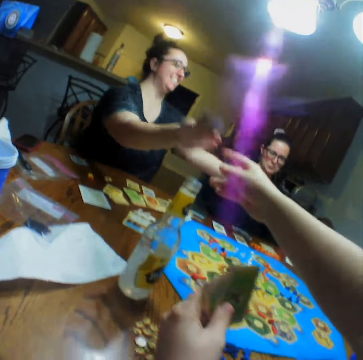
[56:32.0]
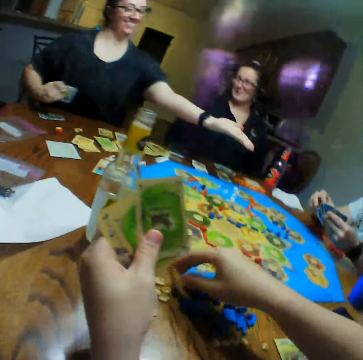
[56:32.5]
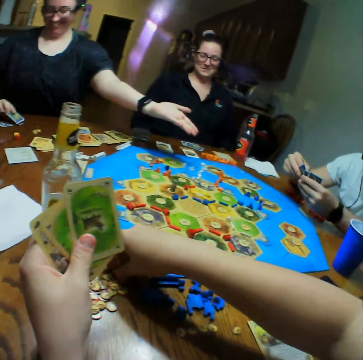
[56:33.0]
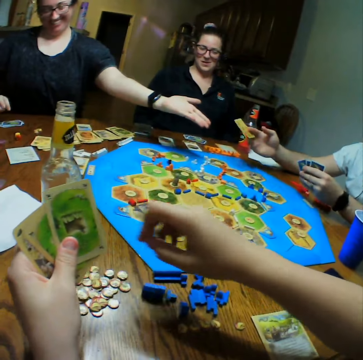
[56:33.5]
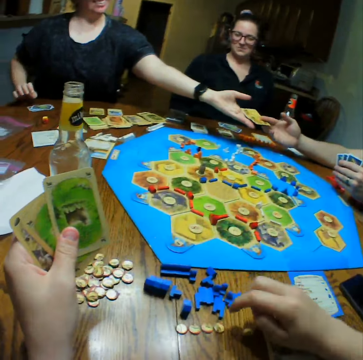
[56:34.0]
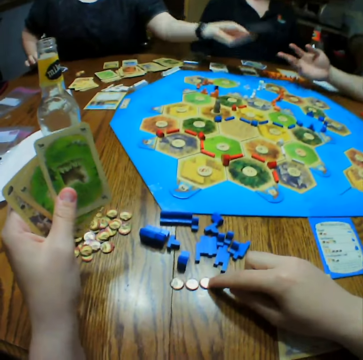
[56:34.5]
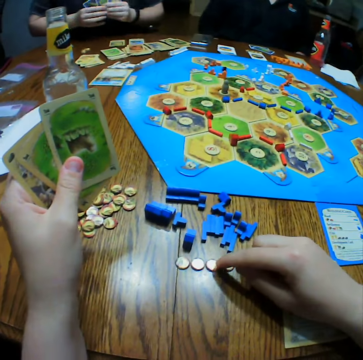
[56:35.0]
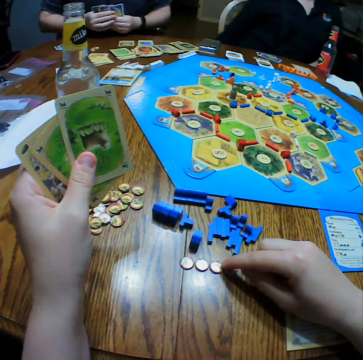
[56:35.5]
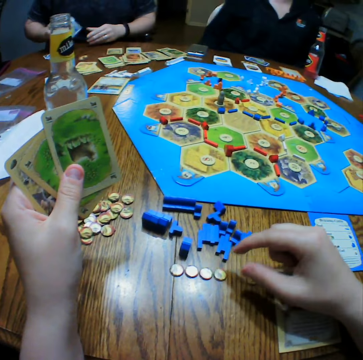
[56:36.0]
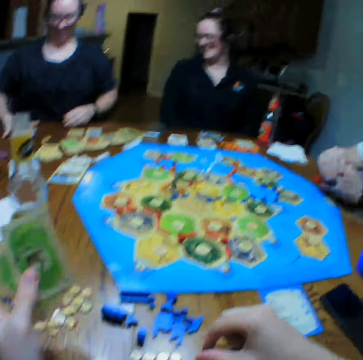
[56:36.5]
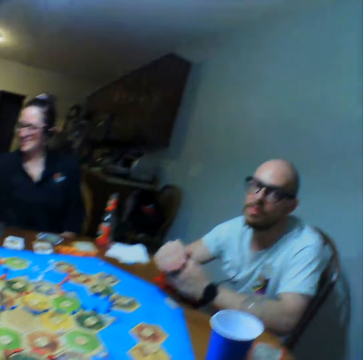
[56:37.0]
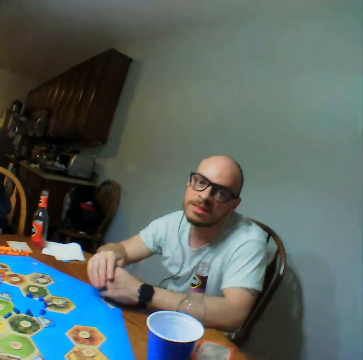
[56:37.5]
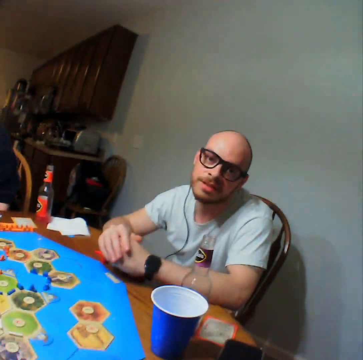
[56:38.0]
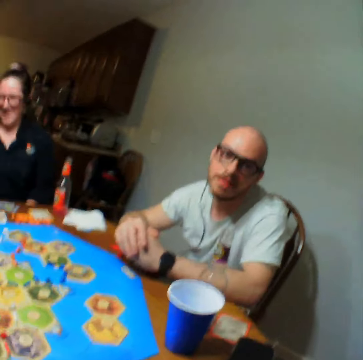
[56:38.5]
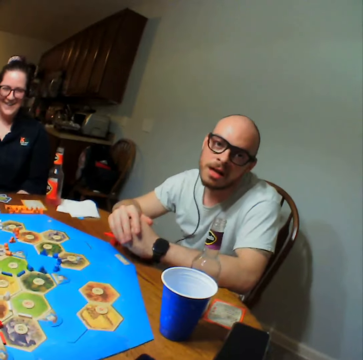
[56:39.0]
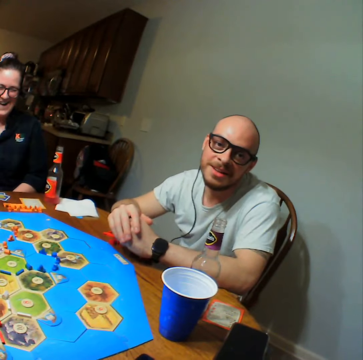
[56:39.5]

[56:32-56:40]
The camera wearer hands a woman a card. The woman picks up the card. A man hands the woman a card. The woman picks up the card. The camera wearer touches the coins.

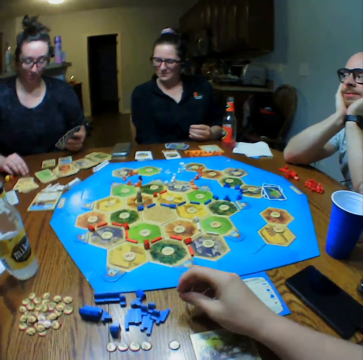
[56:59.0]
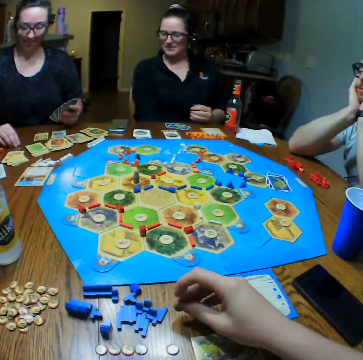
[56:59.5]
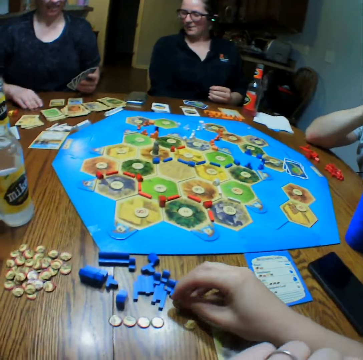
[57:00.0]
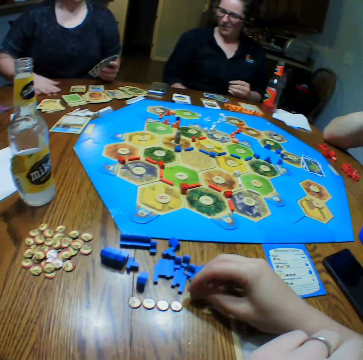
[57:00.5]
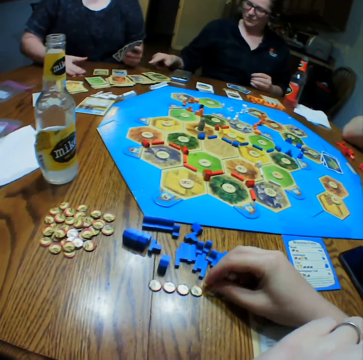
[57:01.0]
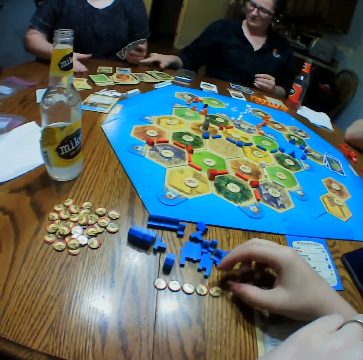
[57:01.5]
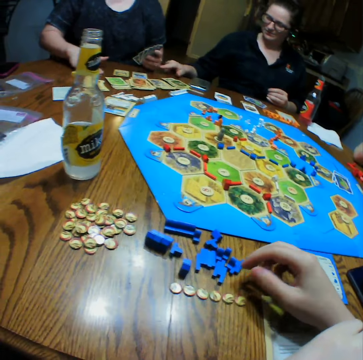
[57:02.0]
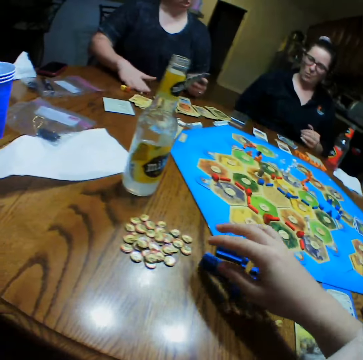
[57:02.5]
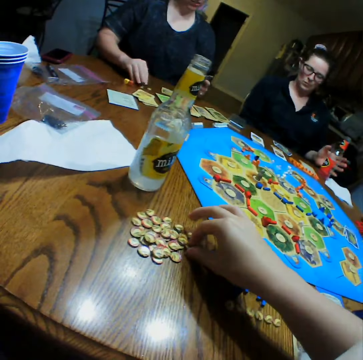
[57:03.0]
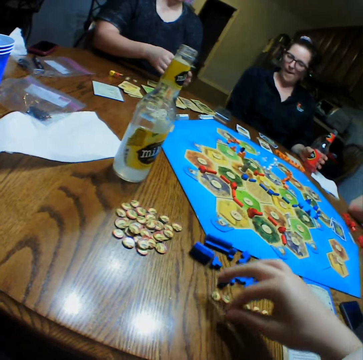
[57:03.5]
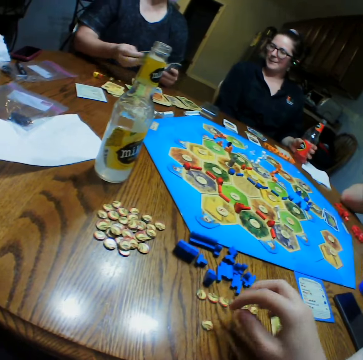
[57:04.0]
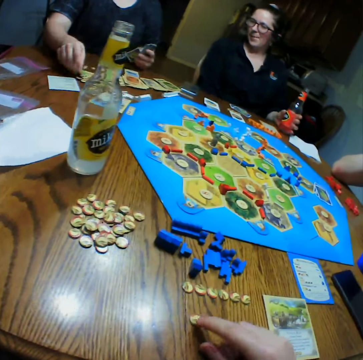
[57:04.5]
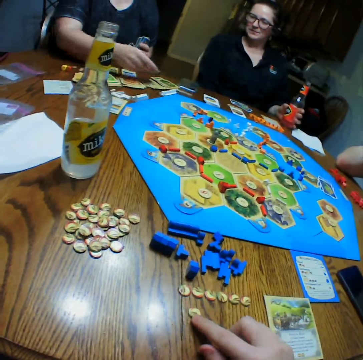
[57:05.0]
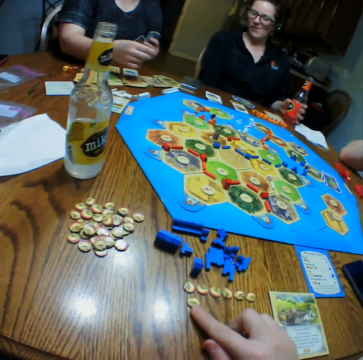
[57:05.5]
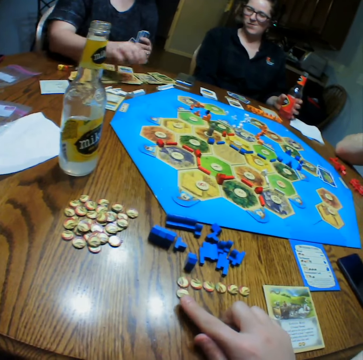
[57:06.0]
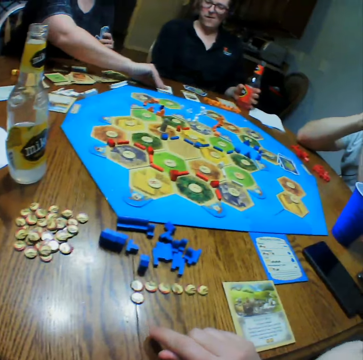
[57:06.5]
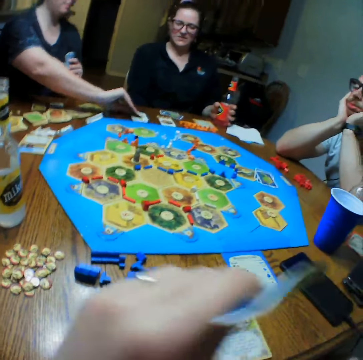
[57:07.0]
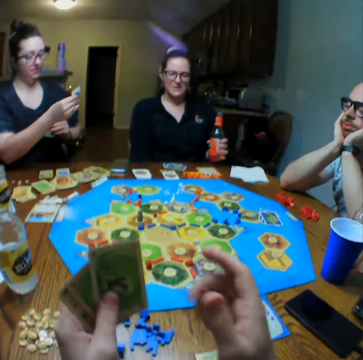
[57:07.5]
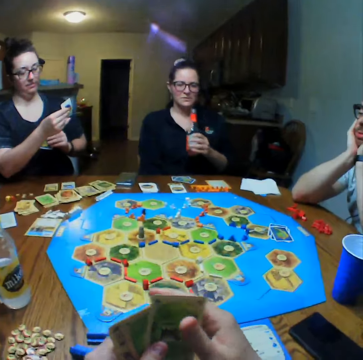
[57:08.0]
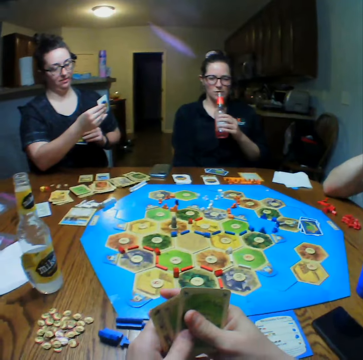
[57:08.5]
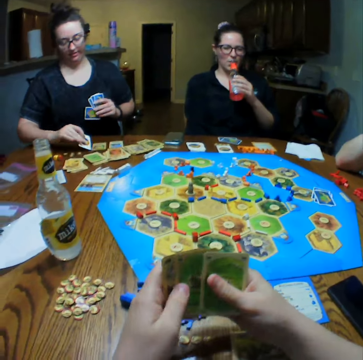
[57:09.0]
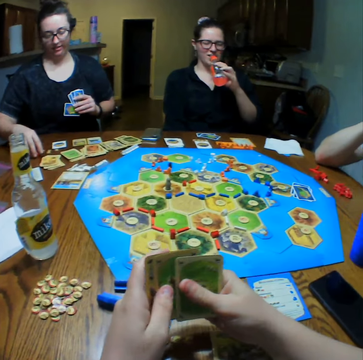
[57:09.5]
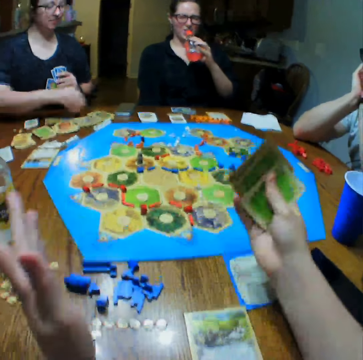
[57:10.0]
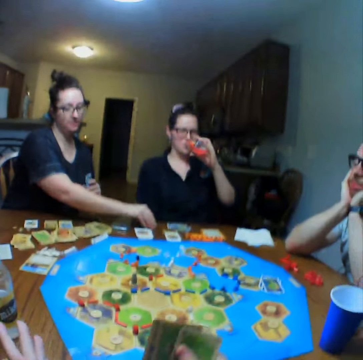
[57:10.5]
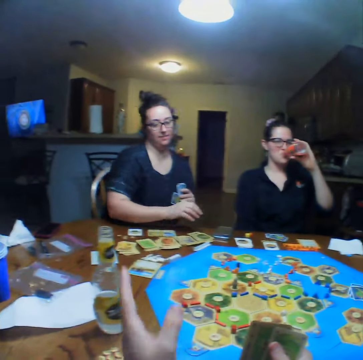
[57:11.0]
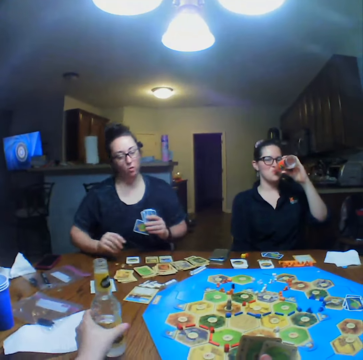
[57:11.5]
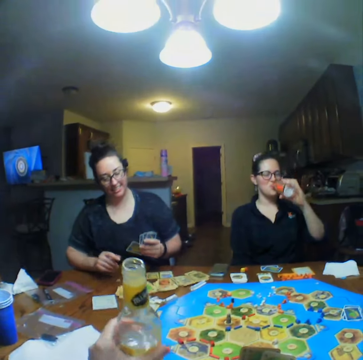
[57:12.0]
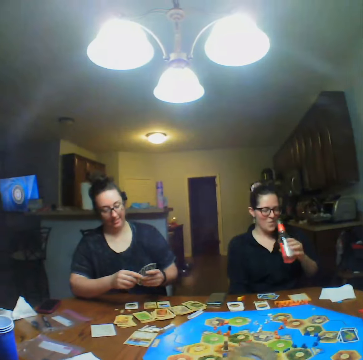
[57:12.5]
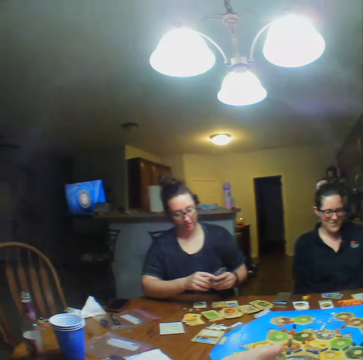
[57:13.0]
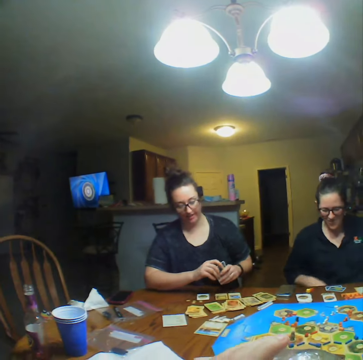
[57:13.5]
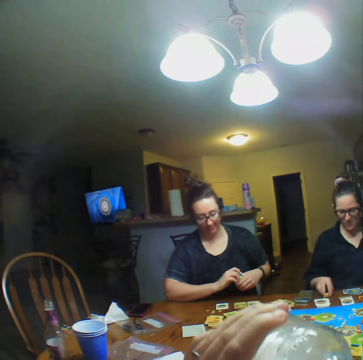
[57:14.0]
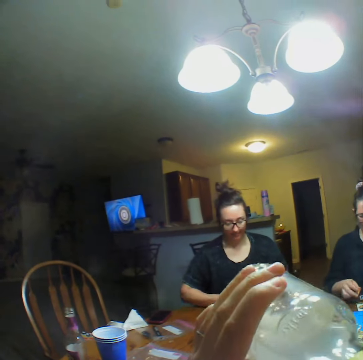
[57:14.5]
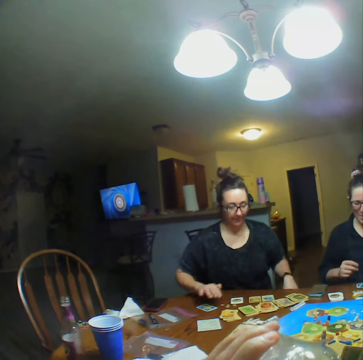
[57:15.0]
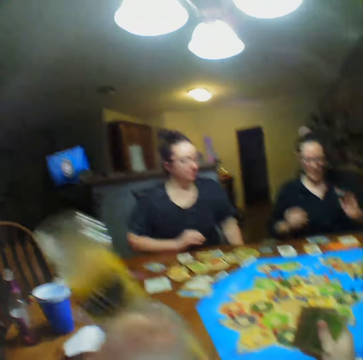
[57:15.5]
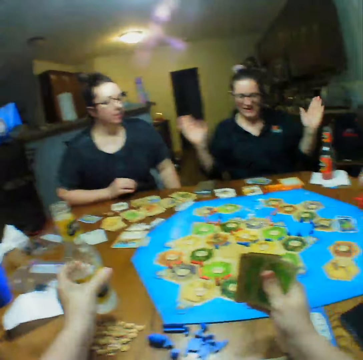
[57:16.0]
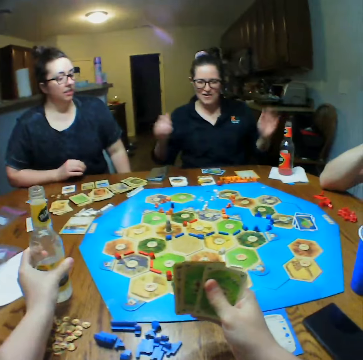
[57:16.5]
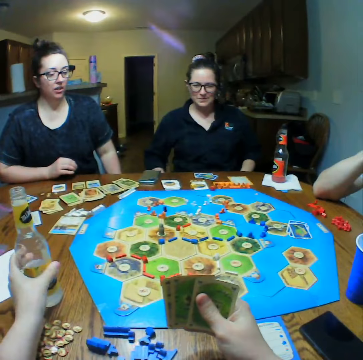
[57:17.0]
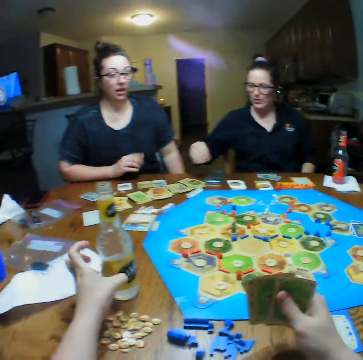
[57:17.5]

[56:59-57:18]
The camera wearer puts a coin on the table. They arrange the chips on the table. A lady picks up a bottle. Another lady plays the cards and arranges the cards on the table. The first lady drinks juice. The camera wearer picks up a bottle of lemonade from the table. They drink the lemonade from the bottle. The first lady picks up dice and drops the dice. The other lady puts the cards on the table. The camera wearer places the bottle of lemonade on the table.

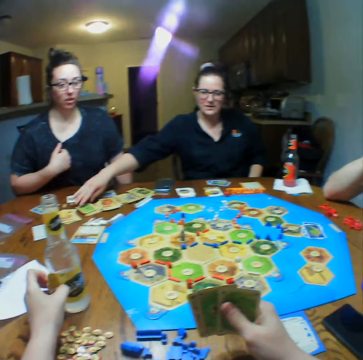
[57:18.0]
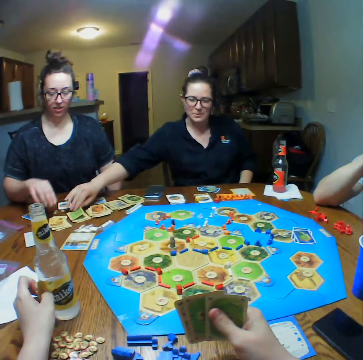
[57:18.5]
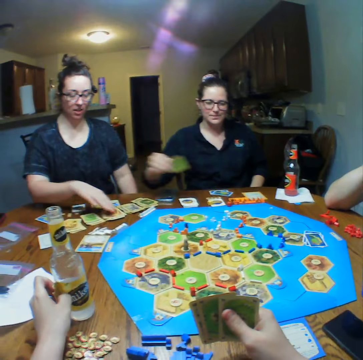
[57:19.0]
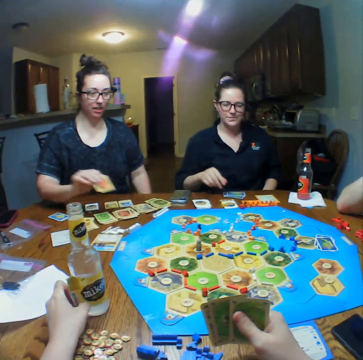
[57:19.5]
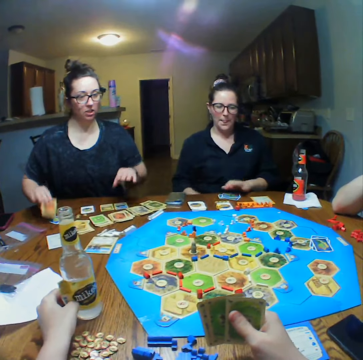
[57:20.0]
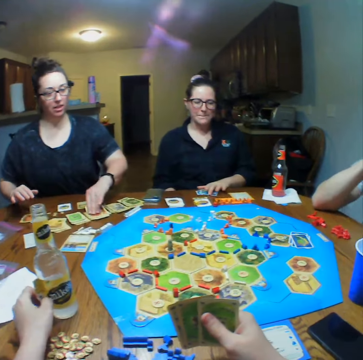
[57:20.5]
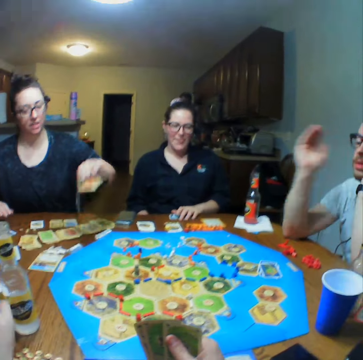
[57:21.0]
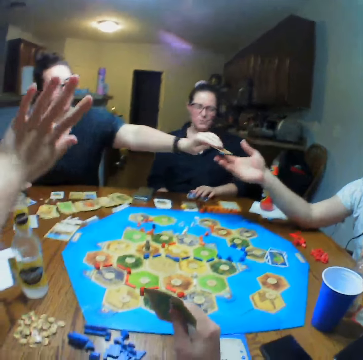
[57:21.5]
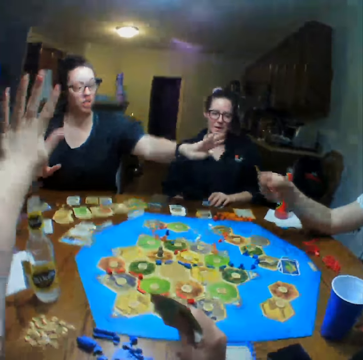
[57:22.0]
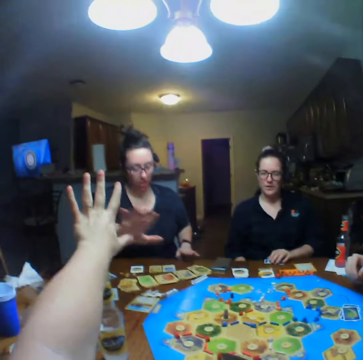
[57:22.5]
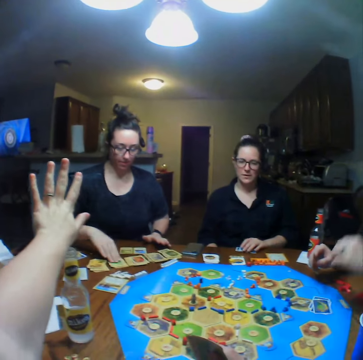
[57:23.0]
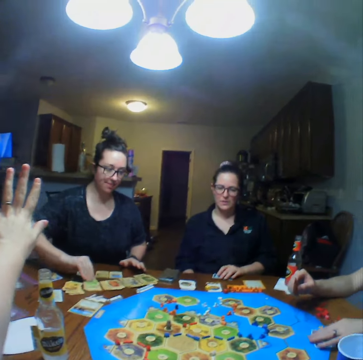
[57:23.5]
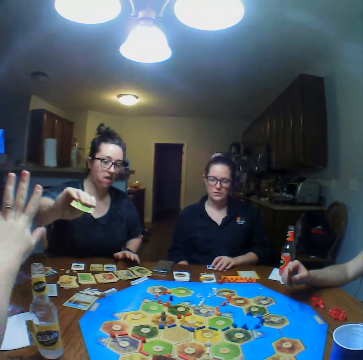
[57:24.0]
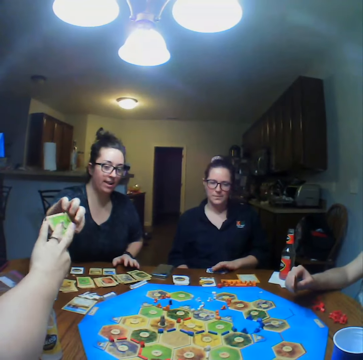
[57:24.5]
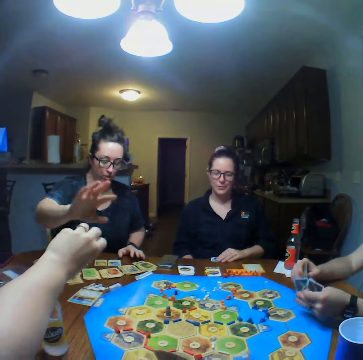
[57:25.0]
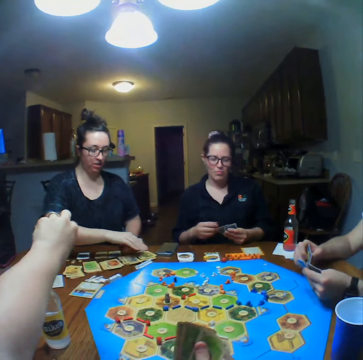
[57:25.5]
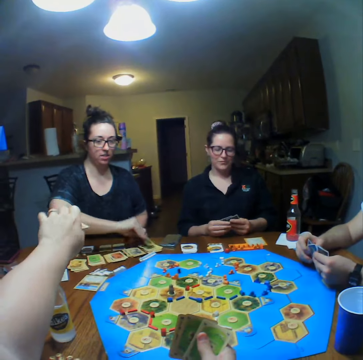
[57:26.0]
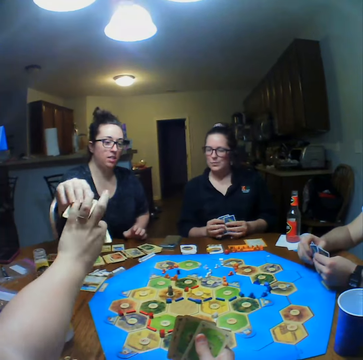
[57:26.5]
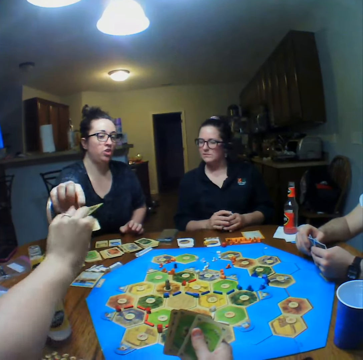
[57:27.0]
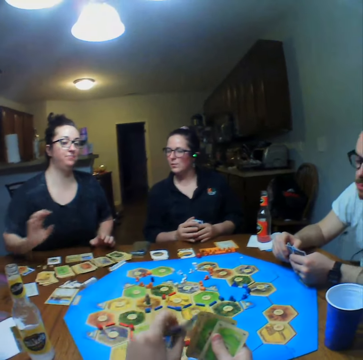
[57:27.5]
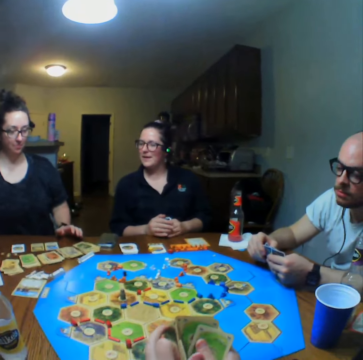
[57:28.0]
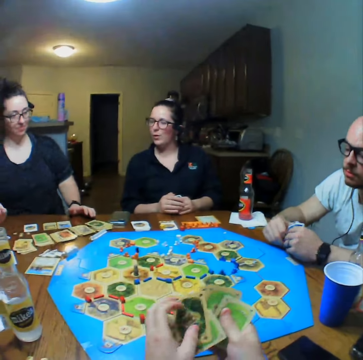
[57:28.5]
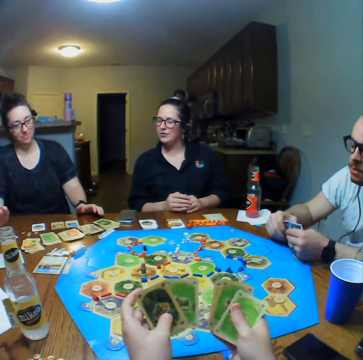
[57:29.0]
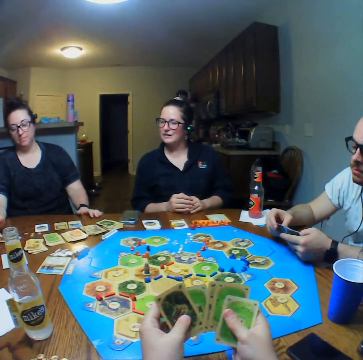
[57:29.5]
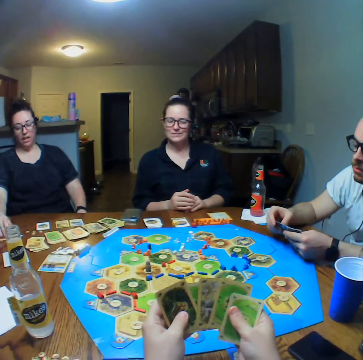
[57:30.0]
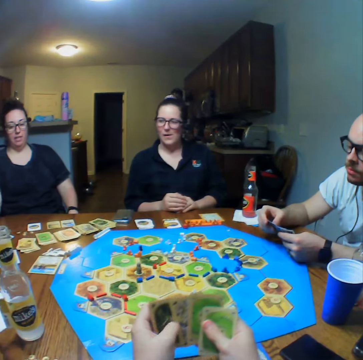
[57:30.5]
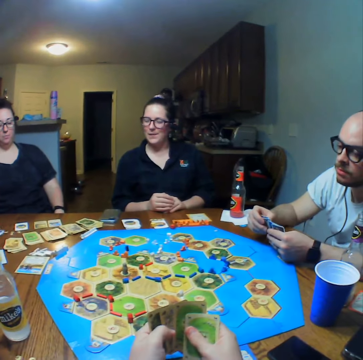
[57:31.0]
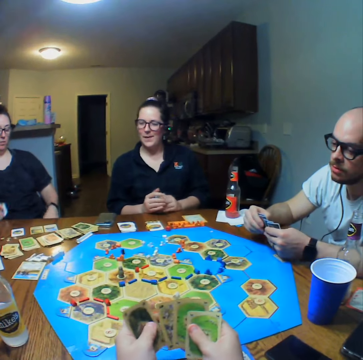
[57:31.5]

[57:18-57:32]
A woman picks a card from the table. Another woman picks a card from the table. The first woman places the card on the table. The other woman puts down the card and picks up a card. The camera wearer raises her hand. The other woman hands a man a card. The man picks up the card. The other woman picks a card from the table and hands the camera wearer a card. The other woman picks a card from the table and hands the camera wearer a card. The camera wearer plays the cards. The other woman picks up the cards.
